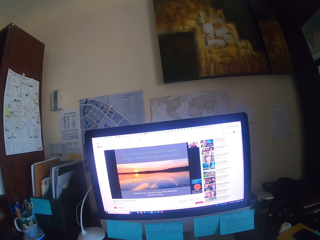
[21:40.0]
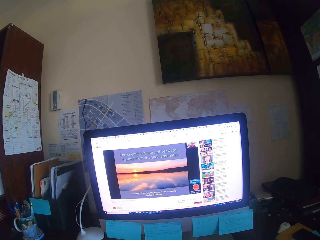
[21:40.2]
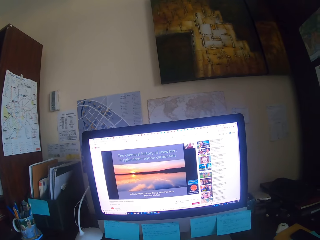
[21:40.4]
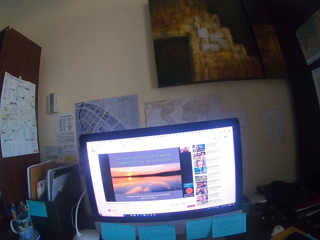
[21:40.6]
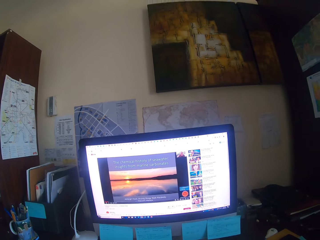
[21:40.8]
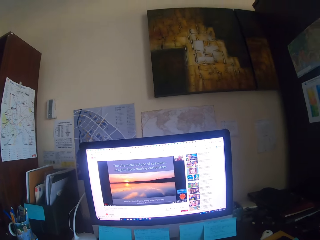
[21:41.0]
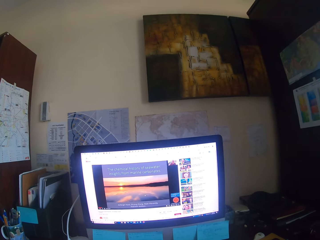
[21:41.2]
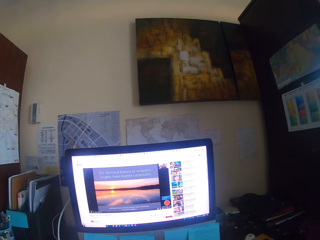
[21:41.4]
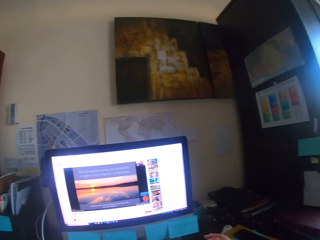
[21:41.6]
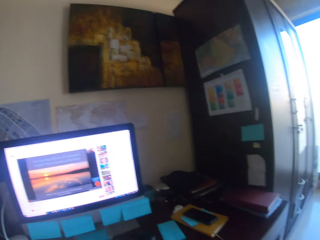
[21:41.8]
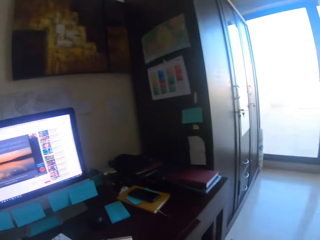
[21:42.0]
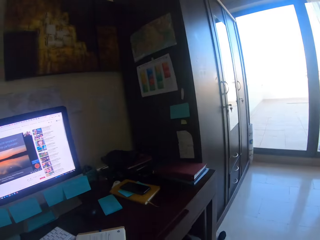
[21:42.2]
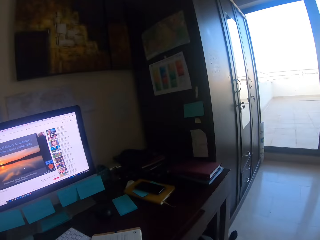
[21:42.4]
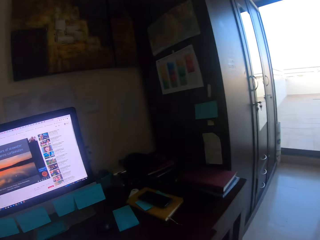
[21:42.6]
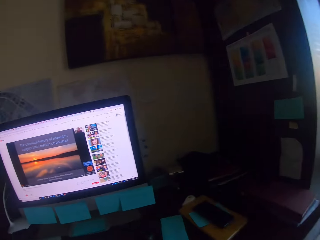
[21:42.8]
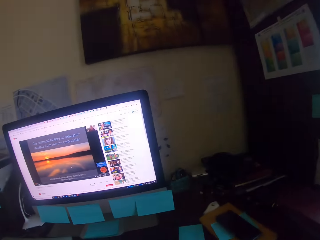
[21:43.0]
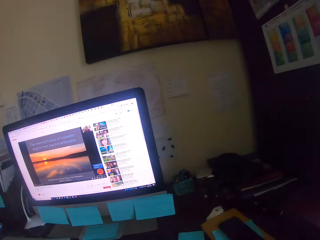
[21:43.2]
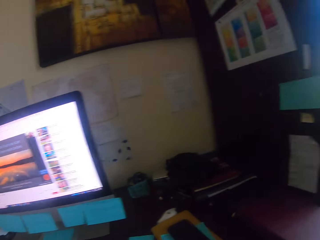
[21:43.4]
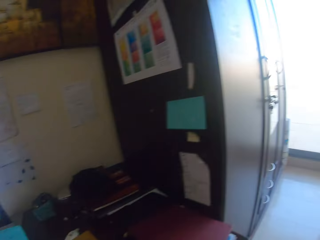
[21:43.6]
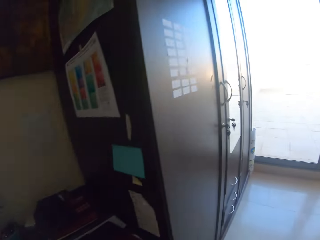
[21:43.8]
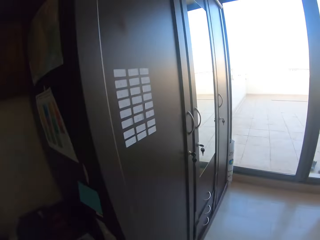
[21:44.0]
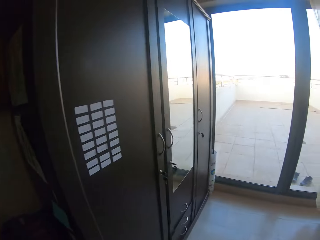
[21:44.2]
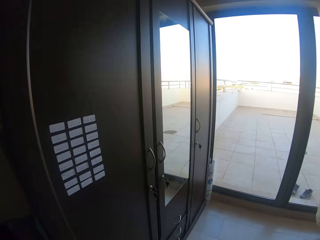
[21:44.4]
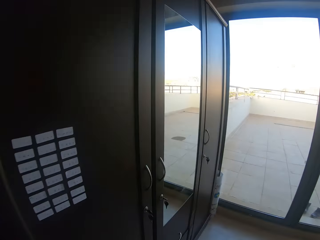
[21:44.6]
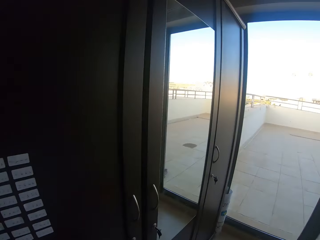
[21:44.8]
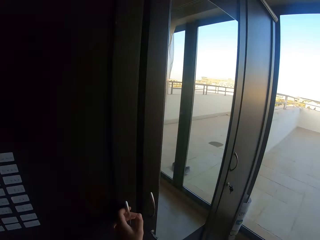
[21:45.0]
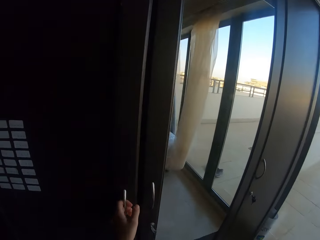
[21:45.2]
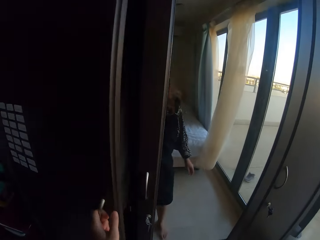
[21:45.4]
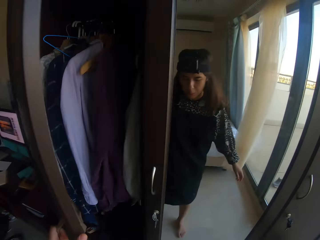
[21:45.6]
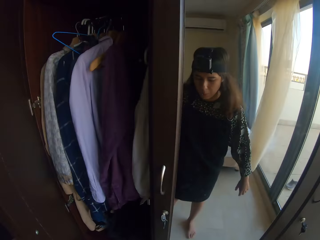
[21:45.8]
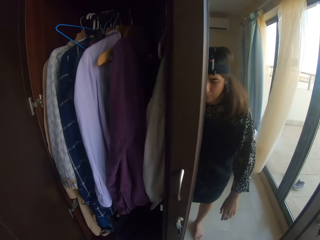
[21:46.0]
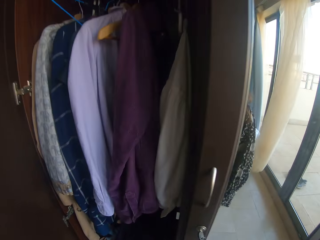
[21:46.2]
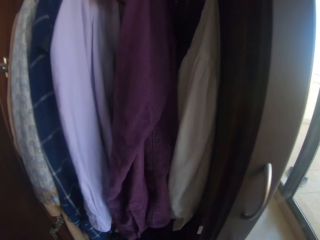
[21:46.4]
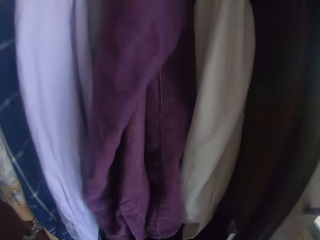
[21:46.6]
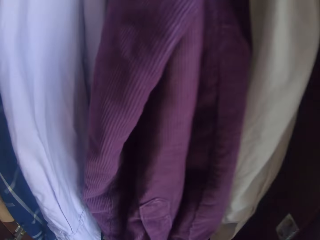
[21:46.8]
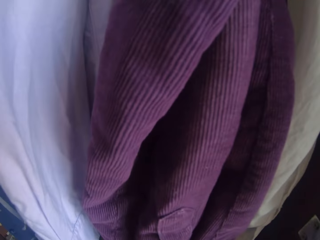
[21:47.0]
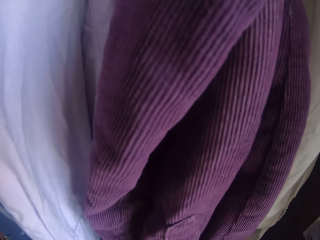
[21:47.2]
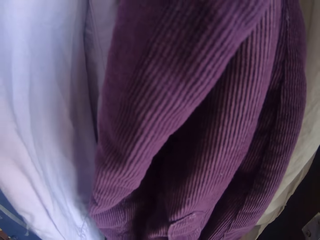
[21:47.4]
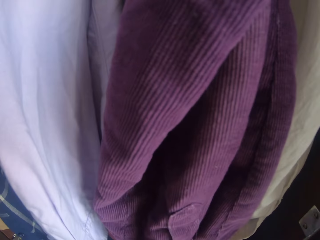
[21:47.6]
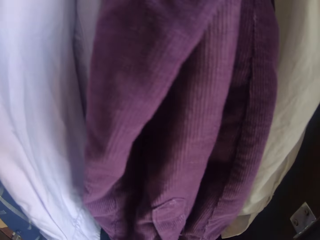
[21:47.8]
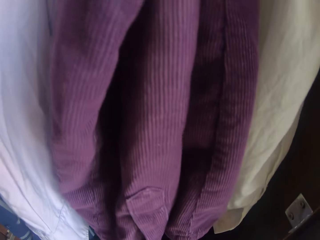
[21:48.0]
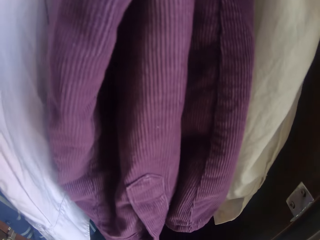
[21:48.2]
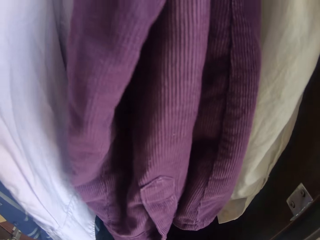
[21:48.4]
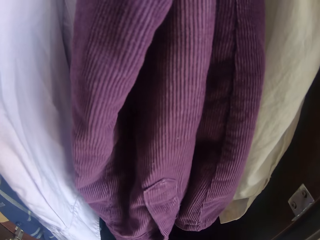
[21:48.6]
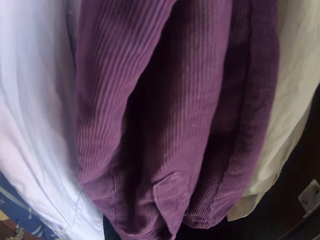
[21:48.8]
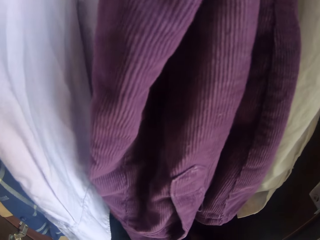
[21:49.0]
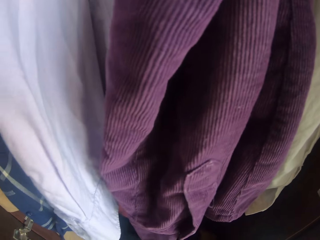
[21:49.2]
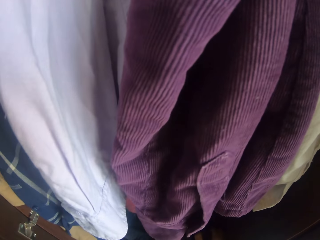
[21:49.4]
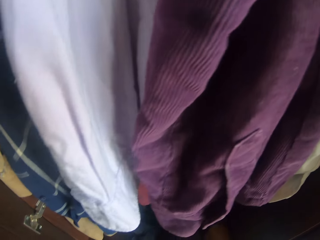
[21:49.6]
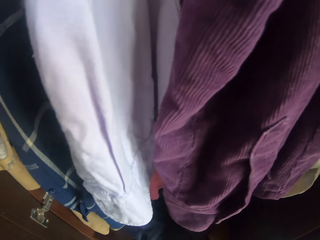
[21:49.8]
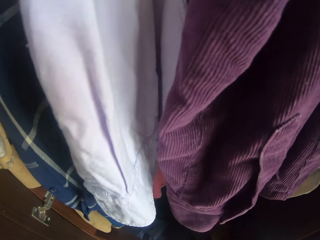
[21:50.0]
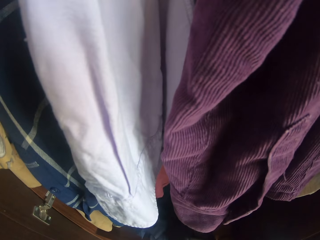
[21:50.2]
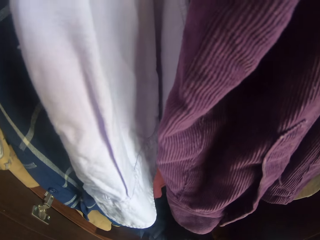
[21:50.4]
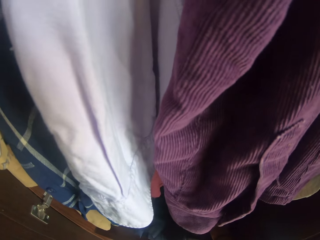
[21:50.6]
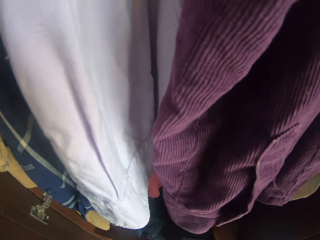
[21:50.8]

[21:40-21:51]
The camera wearer looks round. They stand from the chair. They walk. They open a cupboard. They open a zip.

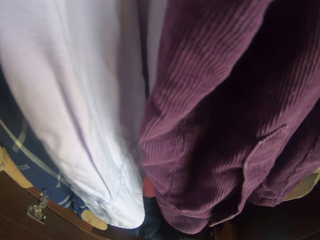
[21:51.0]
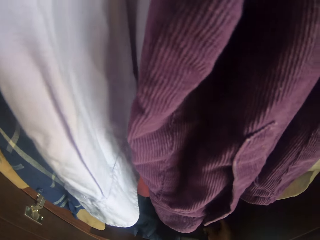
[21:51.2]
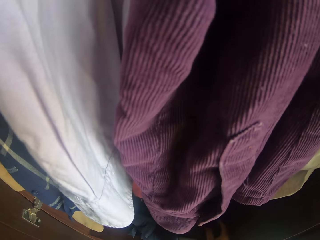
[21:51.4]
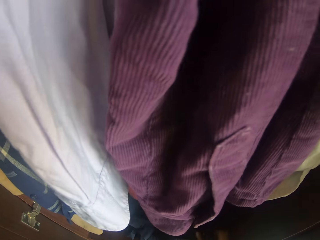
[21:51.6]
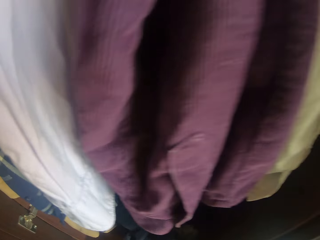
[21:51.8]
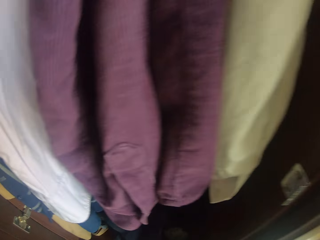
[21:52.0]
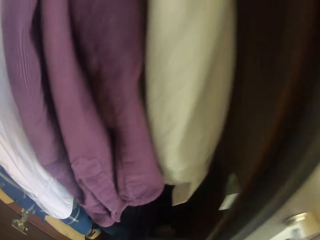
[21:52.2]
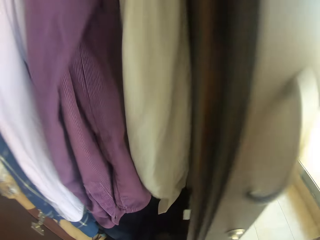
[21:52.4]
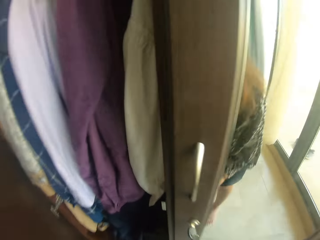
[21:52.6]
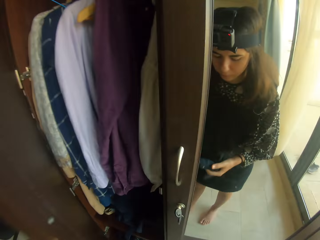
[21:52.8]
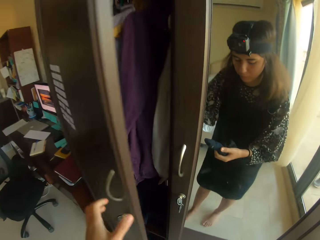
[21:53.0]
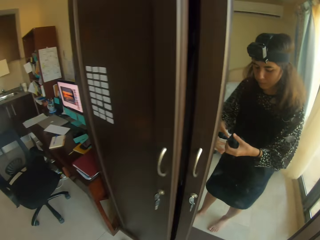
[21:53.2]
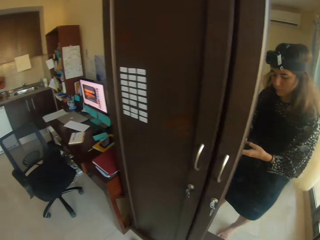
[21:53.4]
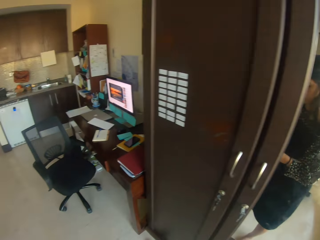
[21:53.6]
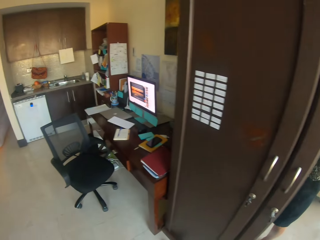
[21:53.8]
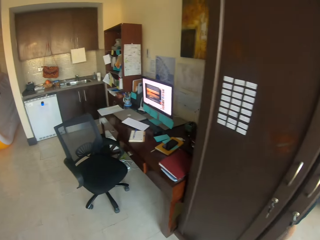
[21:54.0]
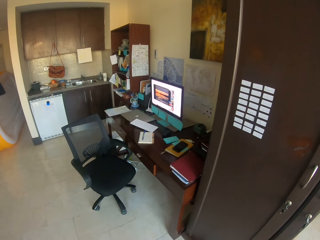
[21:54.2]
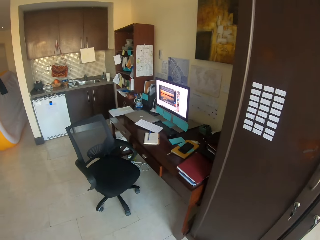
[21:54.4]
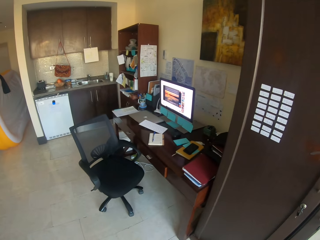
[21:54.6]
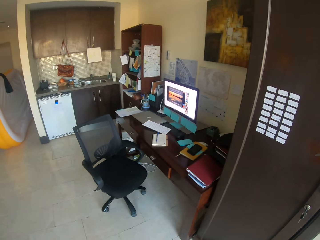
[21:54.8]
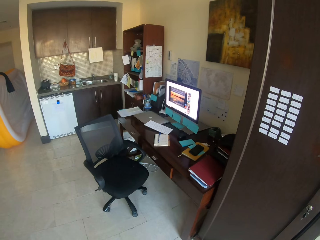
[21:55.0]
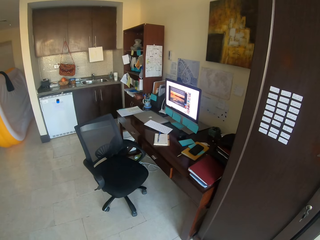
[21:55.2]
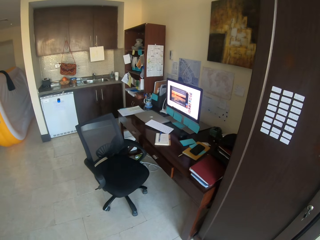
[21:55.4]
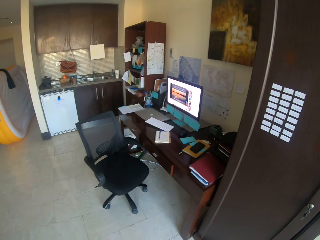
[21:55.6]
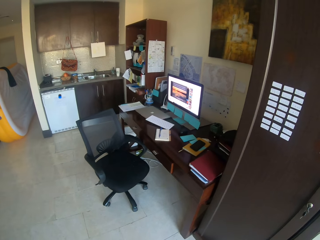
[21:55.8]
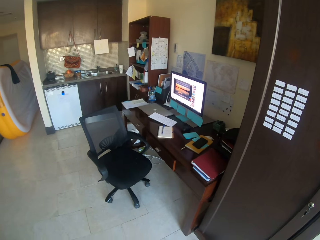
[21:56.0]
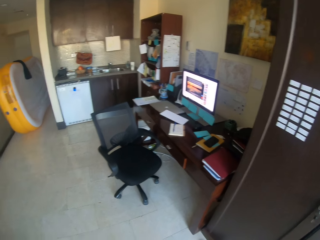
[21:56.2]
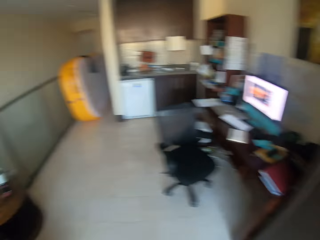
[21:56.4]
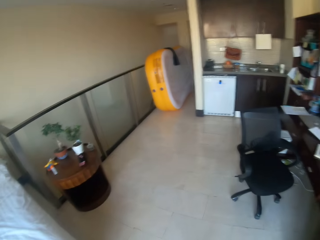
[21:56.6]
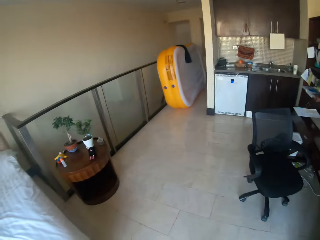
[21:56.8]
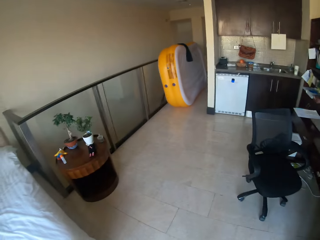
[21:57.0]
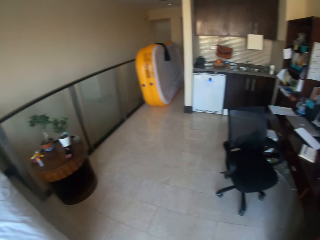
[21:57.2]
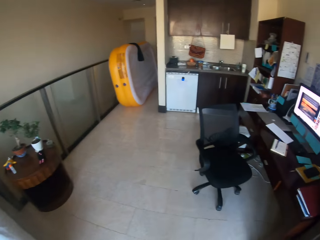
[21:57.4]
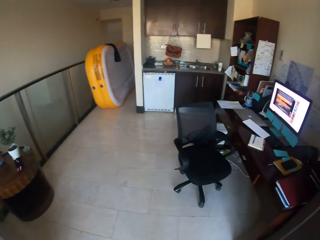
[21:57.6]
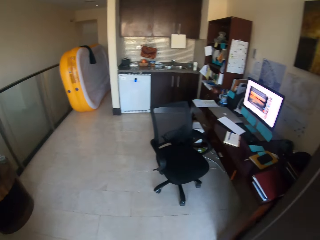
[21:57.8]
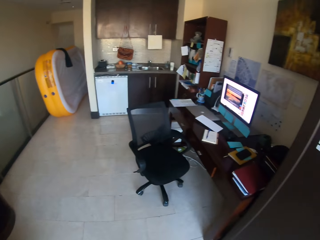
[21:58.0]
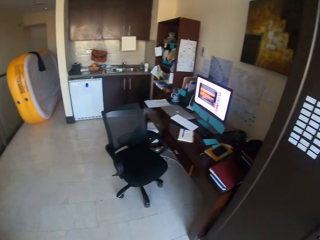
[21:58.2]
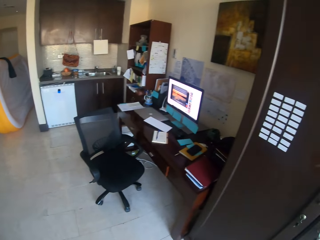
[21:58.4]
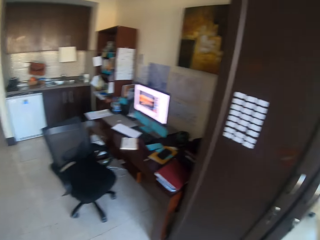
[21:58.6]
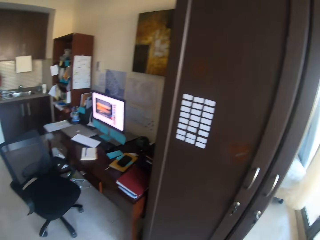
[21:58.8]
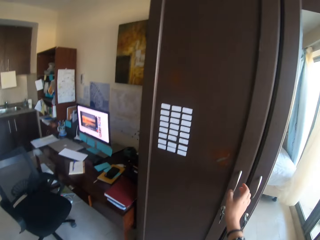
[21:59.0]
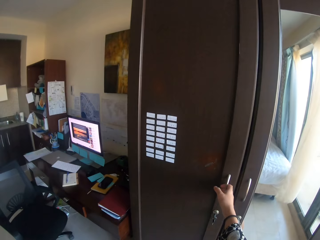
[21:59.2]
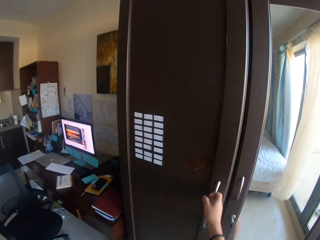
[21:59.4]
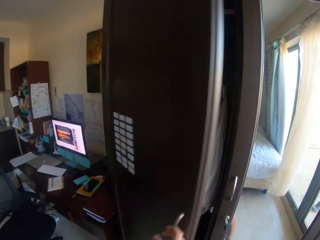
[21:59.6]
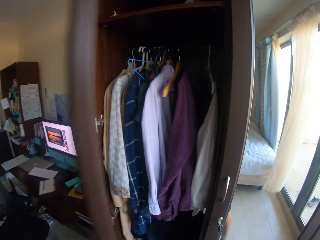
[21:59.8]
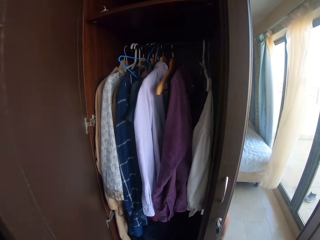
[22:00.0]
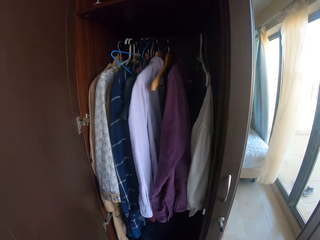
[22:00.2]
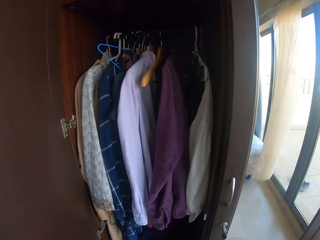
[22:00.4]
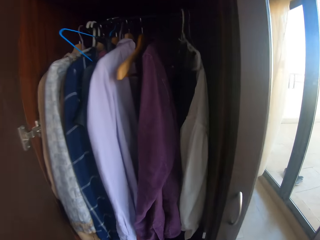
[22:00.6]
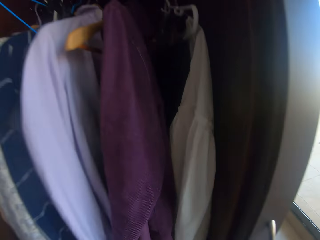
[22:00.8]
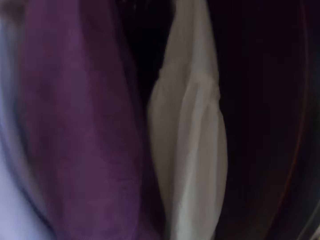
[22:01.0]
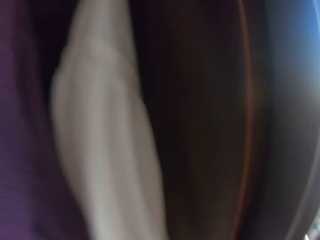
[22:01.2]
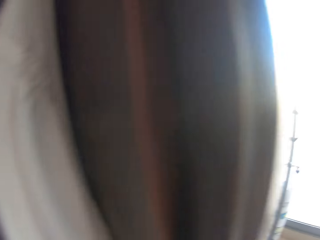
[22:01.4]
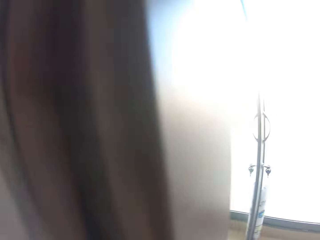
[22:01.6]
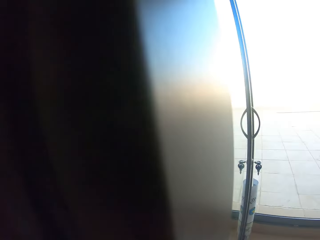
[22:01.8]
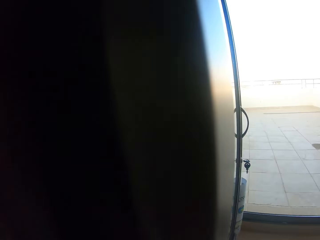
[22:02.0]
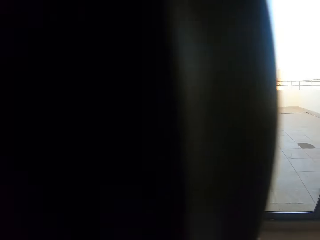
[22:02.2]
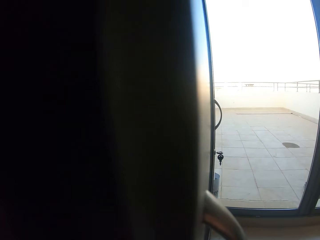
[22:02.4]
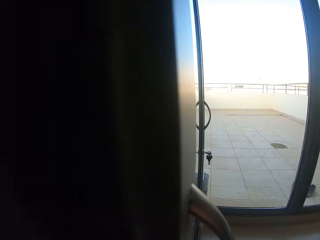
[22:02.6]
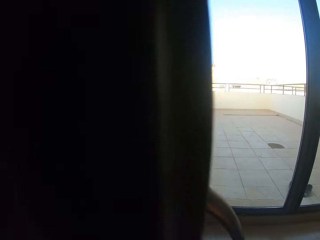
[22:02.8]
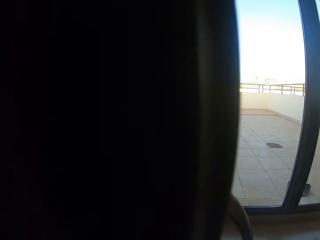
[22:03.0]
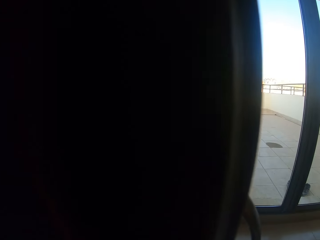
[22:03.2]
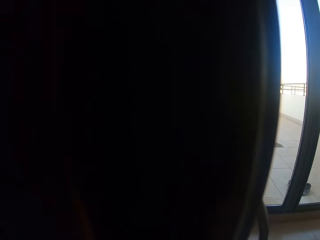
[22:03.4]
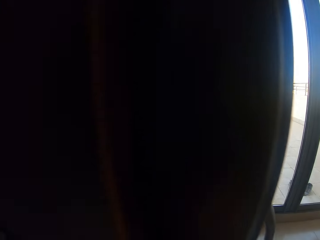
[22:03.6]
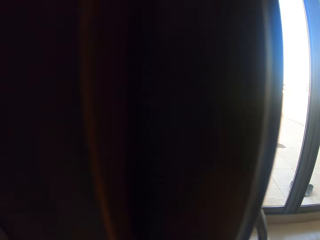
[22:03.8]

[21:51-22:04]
The camera wearer closes the cupboard. They pick up socks. They look at the house. They look round. They open the cupboard. They bend on the cupboard.
